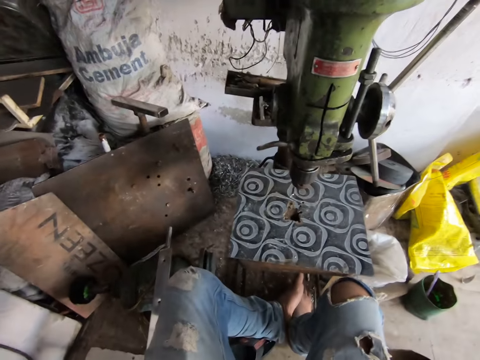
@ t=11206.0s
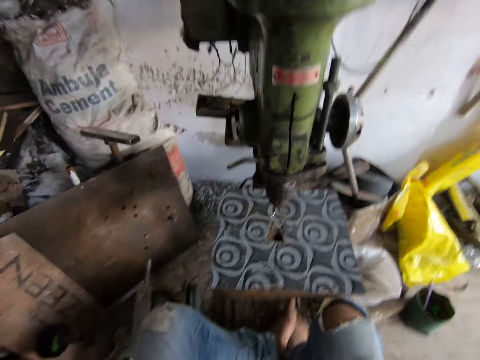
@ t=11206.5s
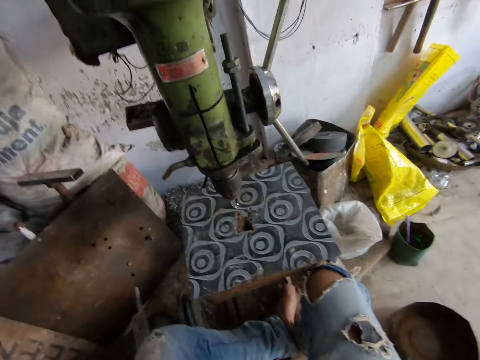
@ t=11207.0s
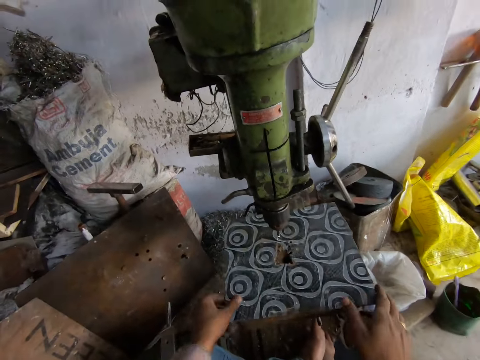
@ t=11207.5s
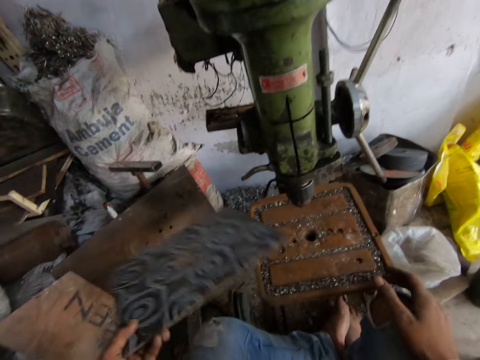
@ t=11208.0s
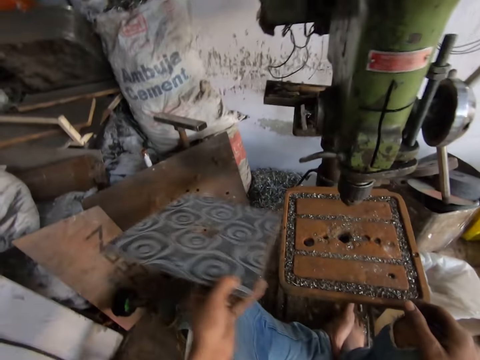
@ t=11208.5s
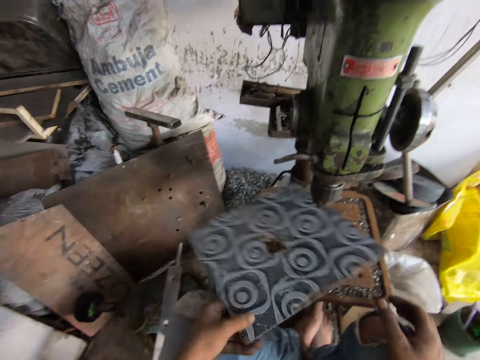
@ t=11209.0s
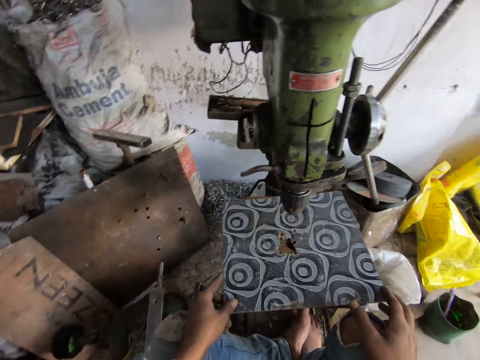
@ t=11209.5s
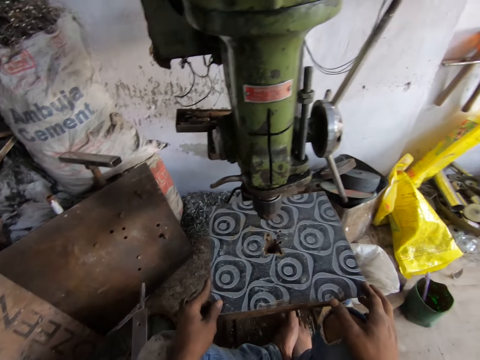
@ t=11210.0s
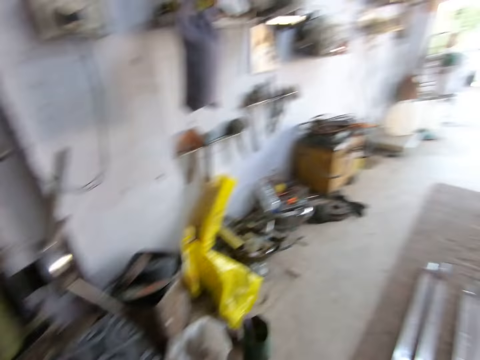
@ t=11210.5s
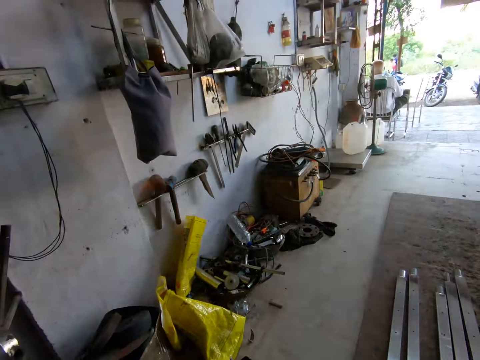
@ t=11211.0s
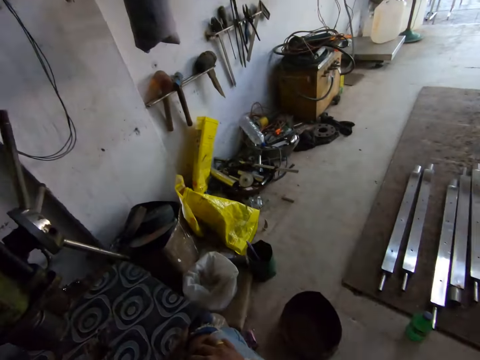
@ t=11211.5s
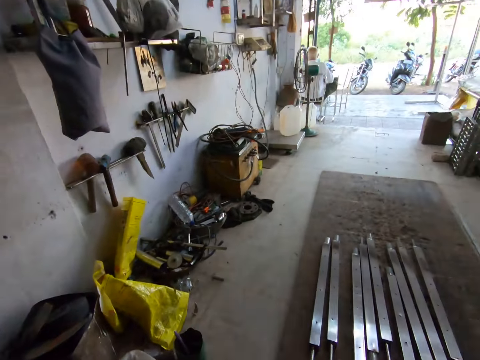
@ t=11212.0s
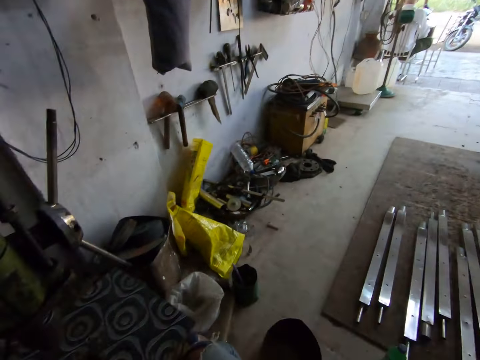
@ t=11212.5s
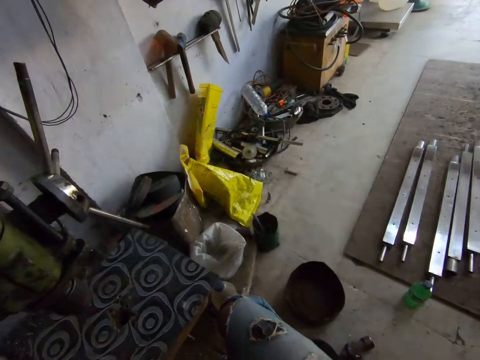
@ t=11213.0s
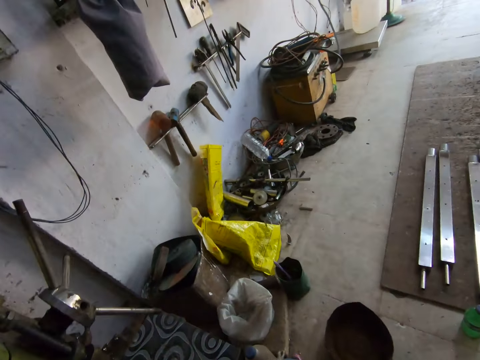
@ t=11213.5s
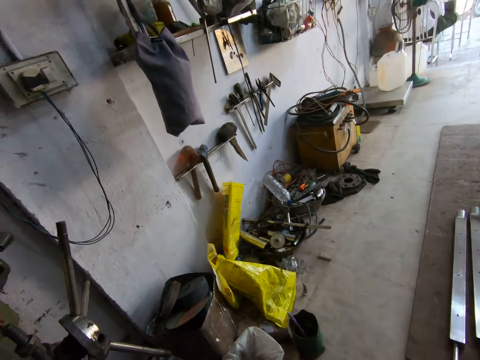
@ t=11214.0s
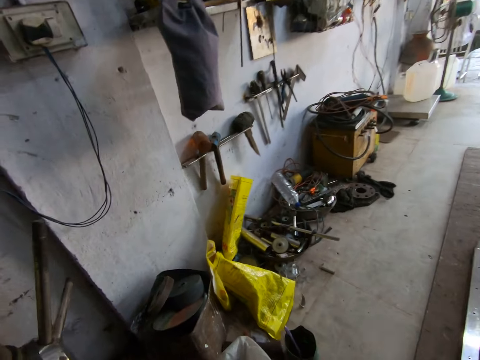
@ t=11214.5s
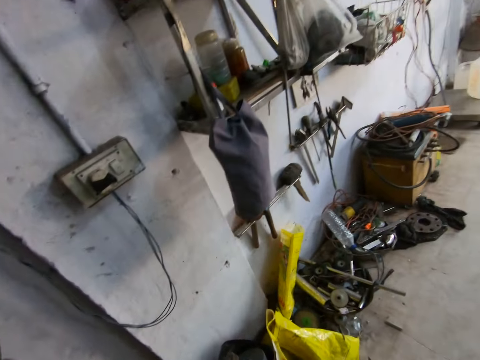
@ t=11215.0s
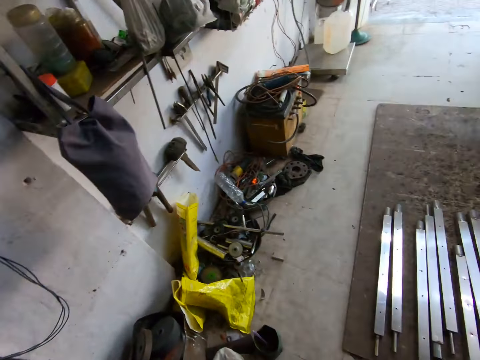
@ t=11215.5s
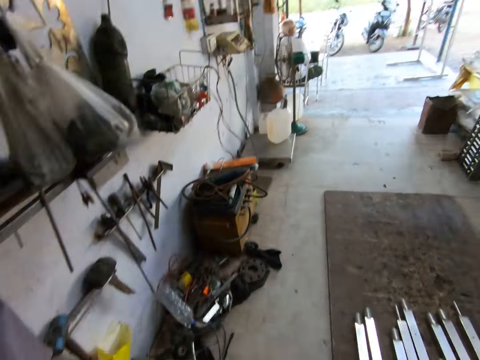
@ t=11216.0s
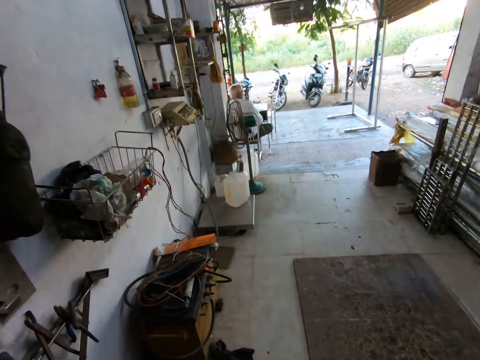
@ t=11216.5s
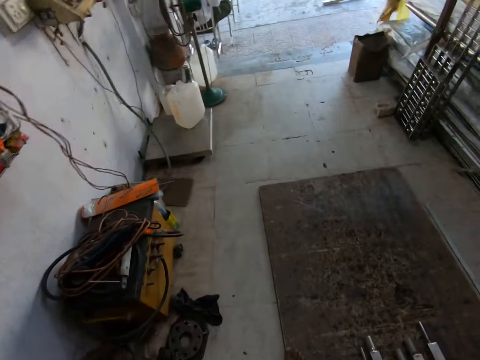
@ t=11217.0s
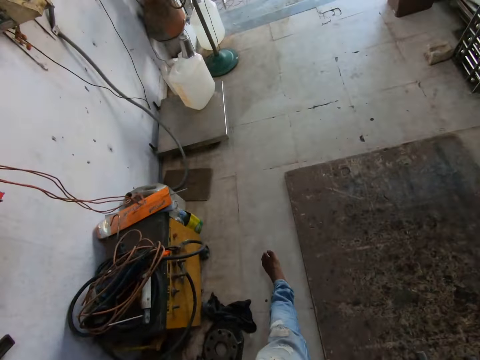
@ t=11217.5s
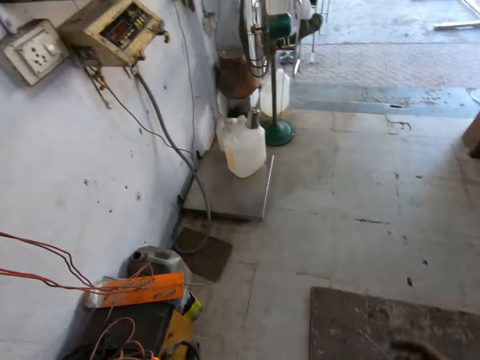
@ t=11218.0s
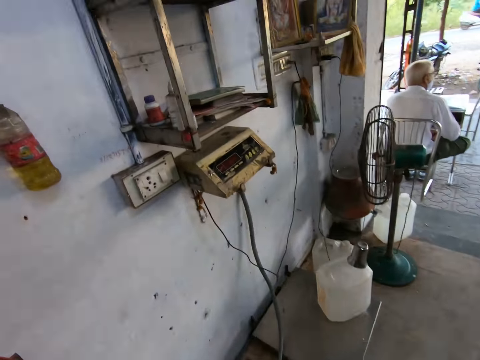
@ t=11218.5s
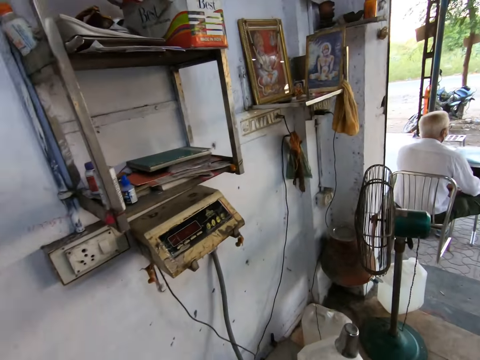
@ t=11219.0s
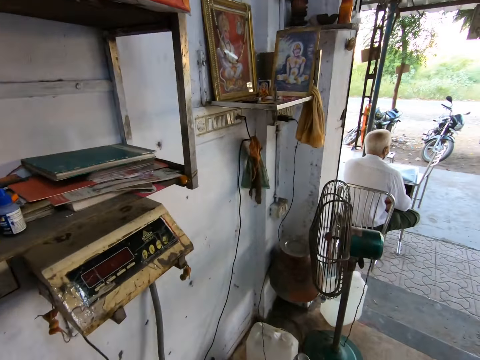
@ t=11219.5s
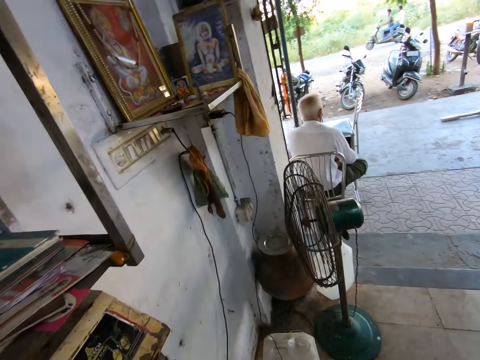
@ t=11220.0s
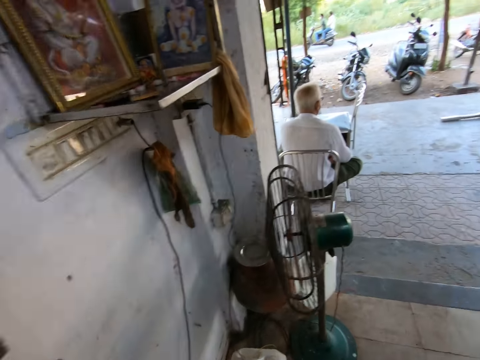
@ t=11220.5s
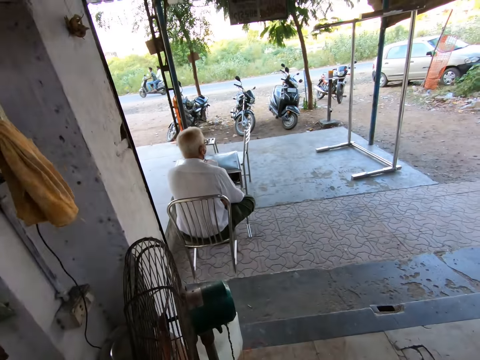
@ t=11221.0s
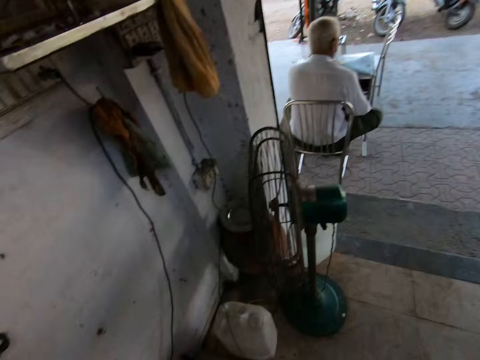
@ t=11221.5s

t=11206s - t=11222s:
The camera wearer picks up the working space board. They tap the working space board on the bench pillar drill machine, and drop the working space board. They walk in the workshop.

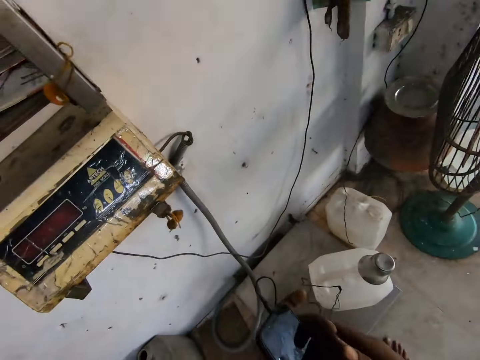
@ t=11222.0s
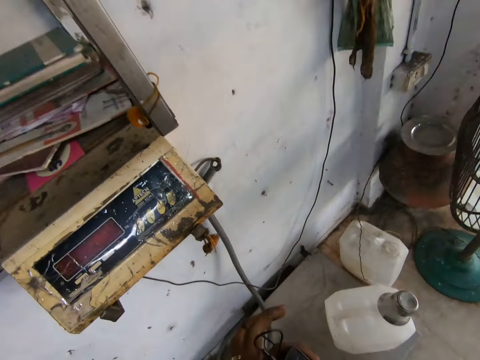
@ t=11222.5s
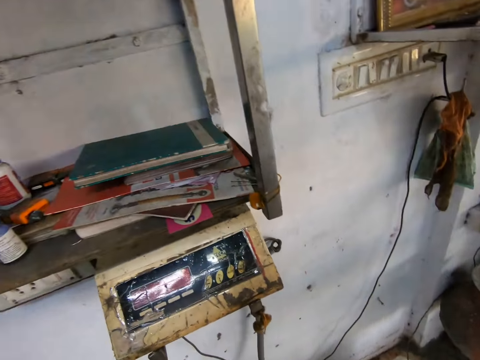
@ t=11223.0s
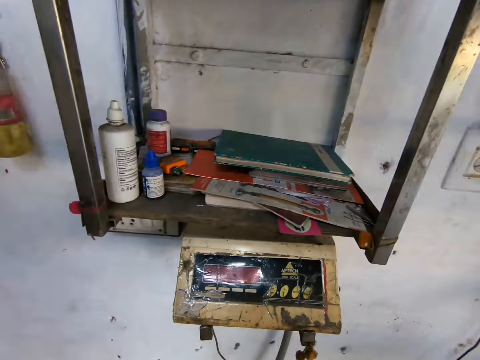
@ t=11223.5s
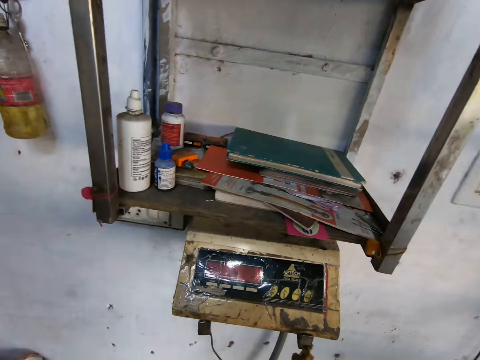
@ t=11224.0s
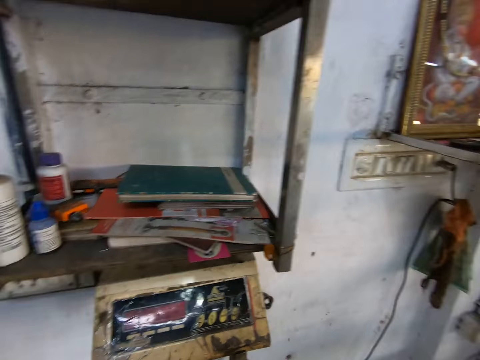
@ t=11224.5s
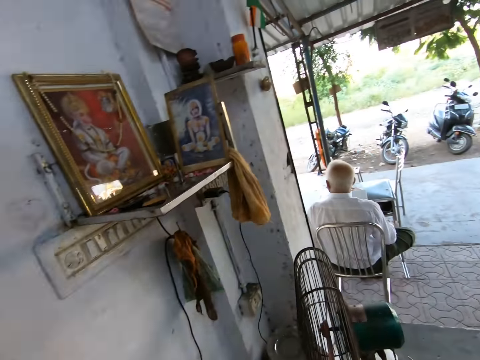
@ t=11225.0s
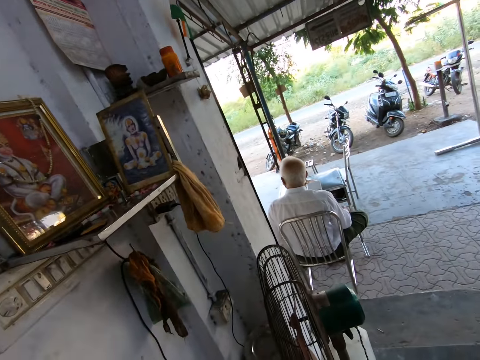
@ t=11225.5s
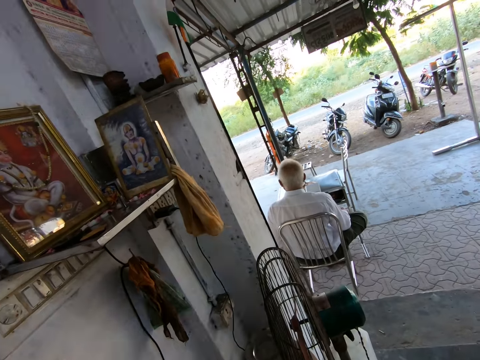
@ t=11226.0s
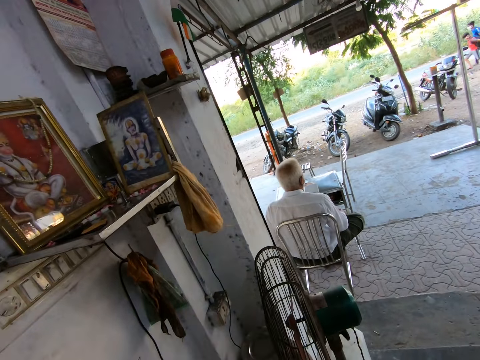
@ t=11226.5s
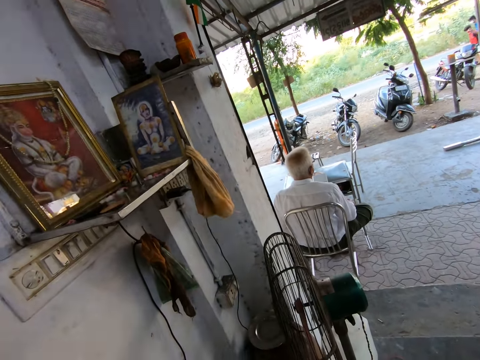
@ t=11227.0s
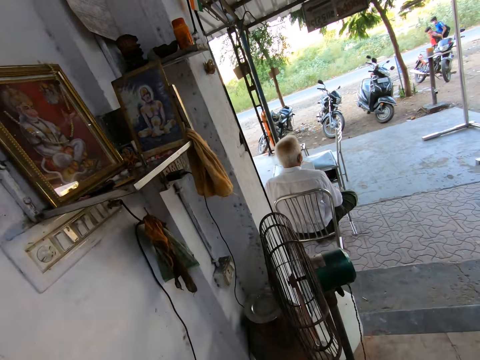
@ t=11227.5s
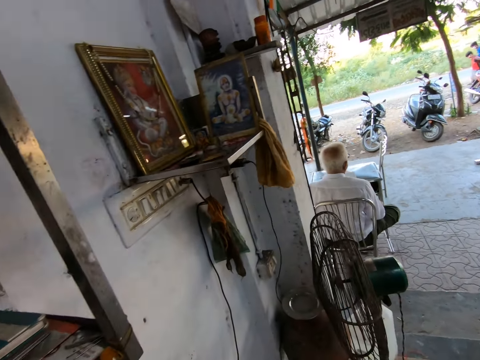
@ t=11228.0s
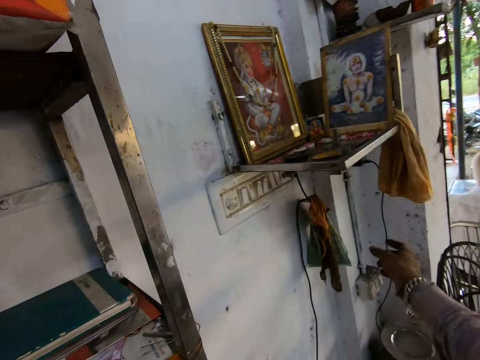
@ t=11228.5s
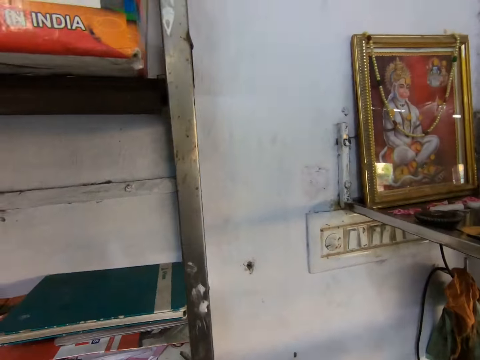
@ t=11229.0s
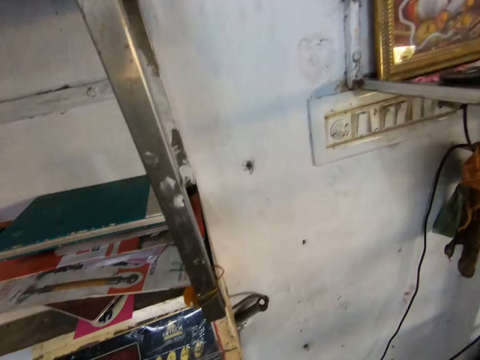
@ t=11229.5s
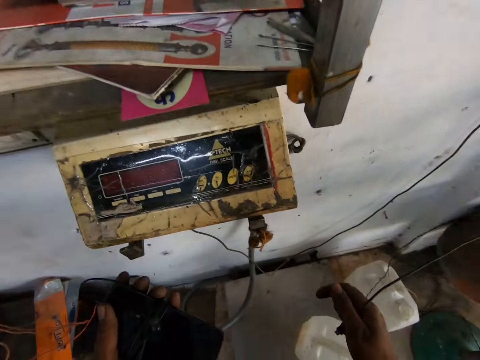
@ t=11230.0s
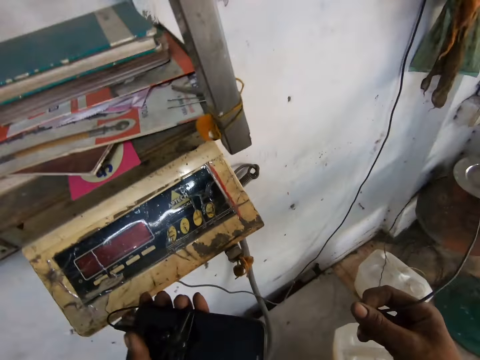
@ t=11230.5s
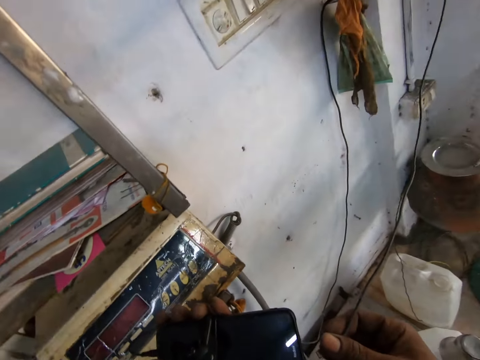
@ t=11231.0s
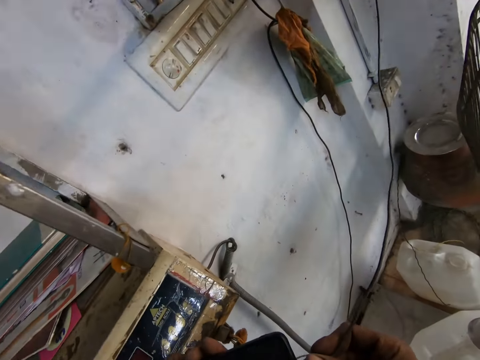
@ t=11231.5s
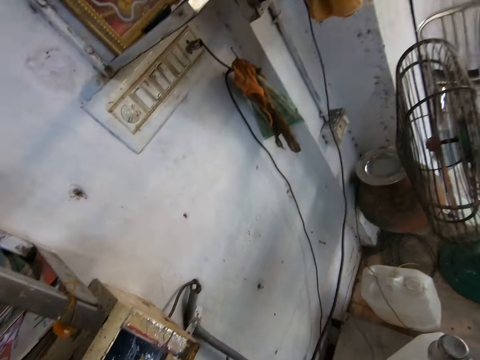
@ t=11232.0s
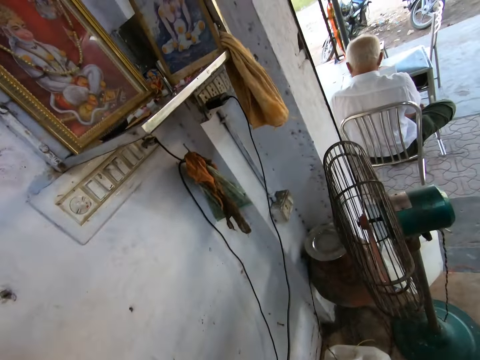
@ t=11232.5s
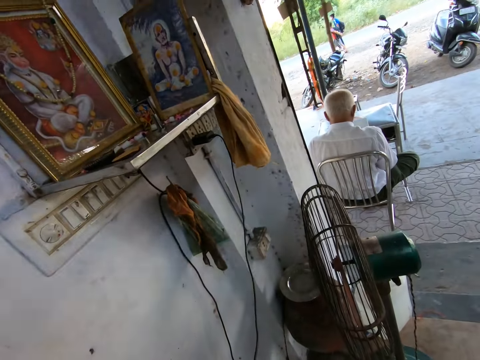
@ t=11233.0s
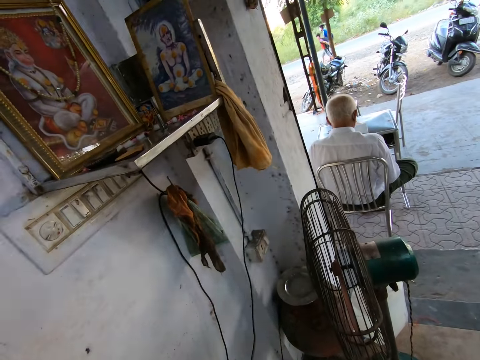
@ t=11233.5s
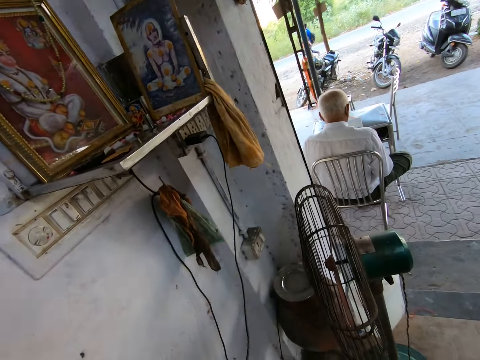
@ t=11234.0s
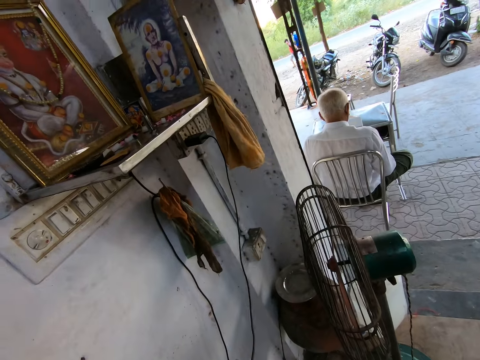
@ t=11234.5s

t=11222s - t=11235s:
The camera wearer looks at the shelf. They connect the cellphone to the charger.
